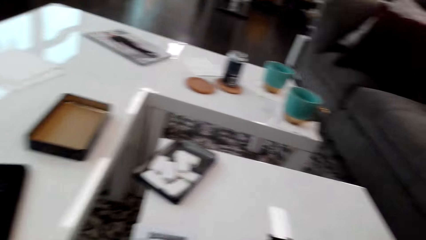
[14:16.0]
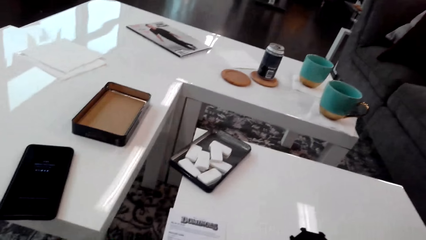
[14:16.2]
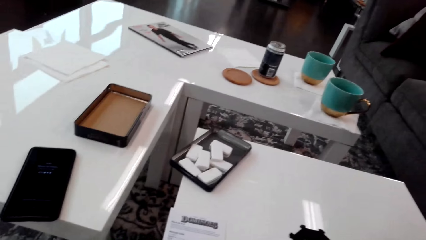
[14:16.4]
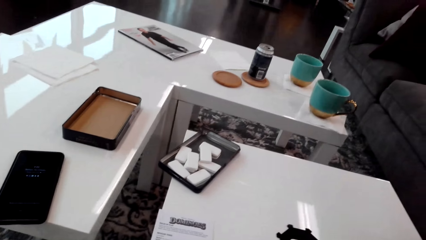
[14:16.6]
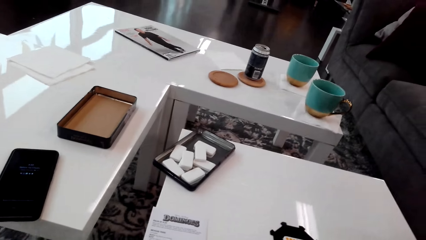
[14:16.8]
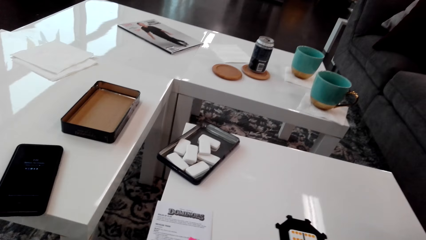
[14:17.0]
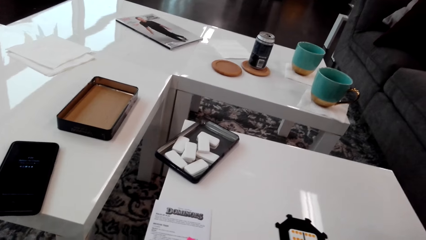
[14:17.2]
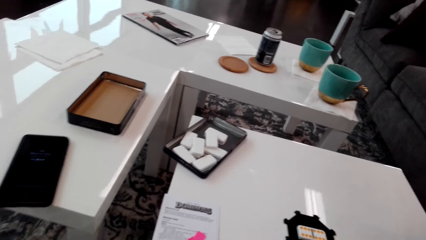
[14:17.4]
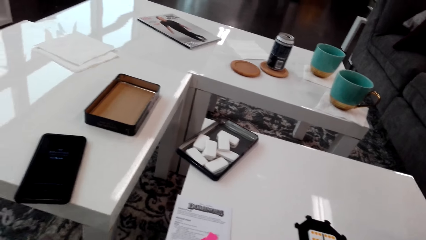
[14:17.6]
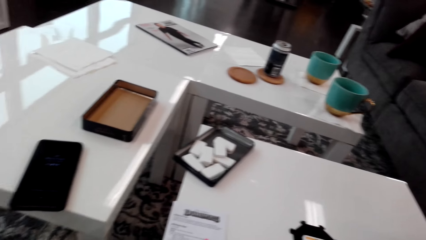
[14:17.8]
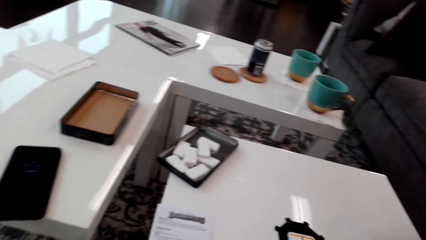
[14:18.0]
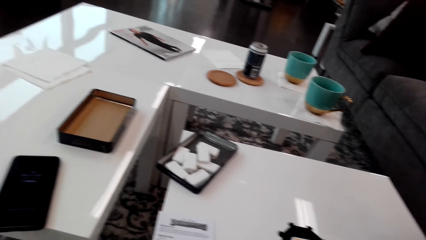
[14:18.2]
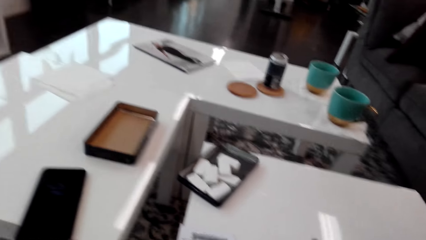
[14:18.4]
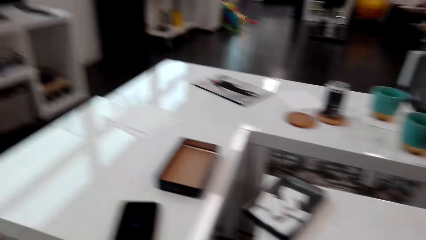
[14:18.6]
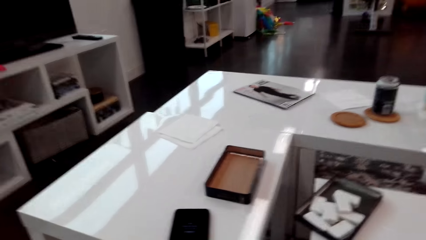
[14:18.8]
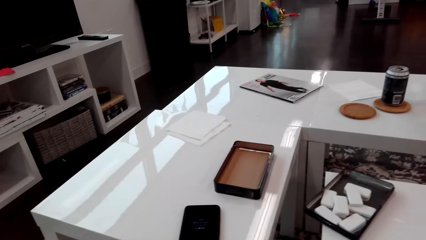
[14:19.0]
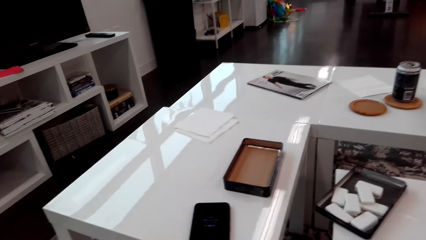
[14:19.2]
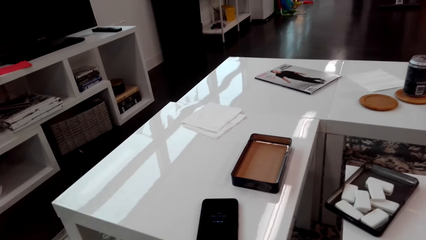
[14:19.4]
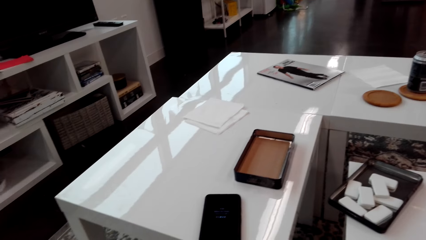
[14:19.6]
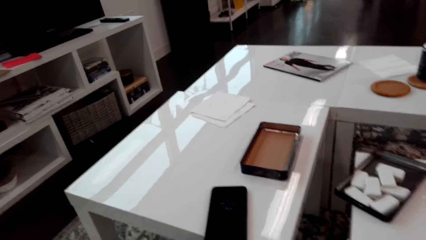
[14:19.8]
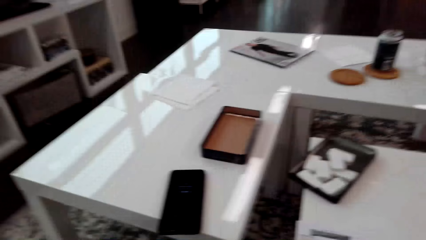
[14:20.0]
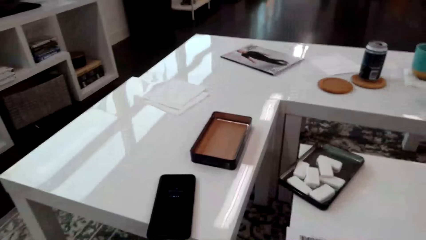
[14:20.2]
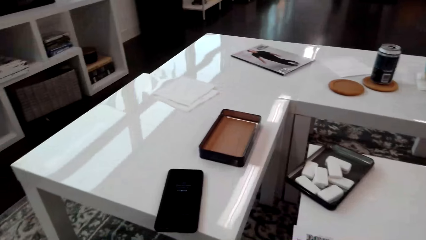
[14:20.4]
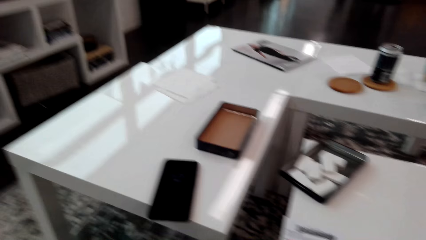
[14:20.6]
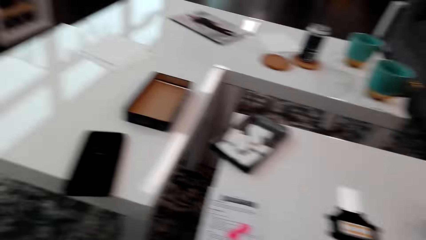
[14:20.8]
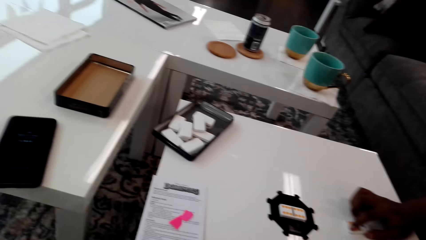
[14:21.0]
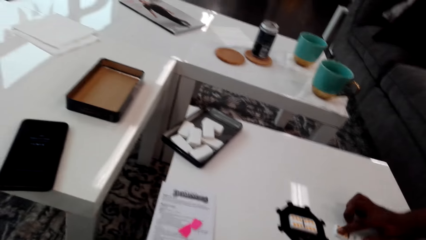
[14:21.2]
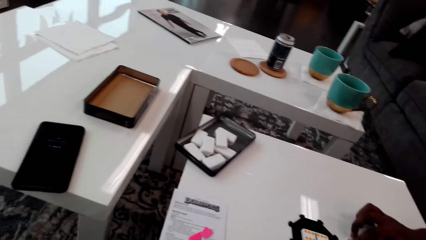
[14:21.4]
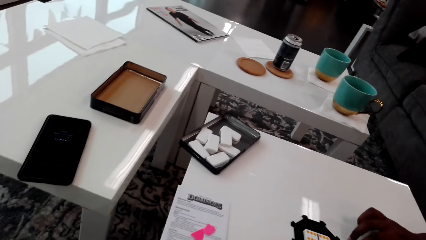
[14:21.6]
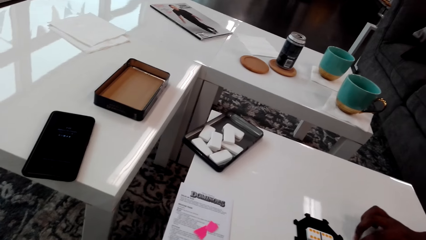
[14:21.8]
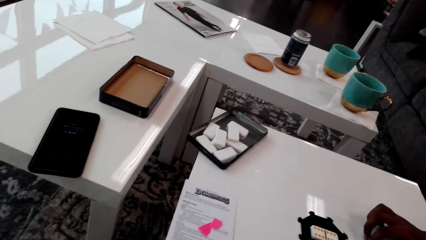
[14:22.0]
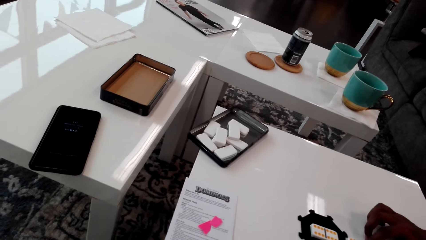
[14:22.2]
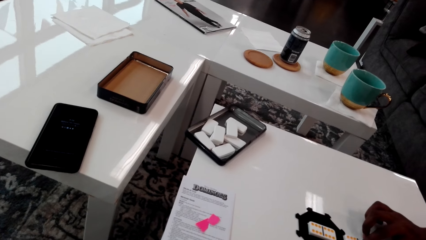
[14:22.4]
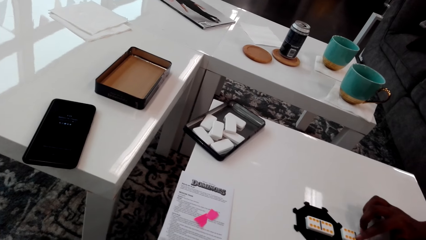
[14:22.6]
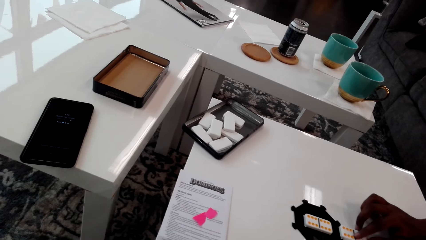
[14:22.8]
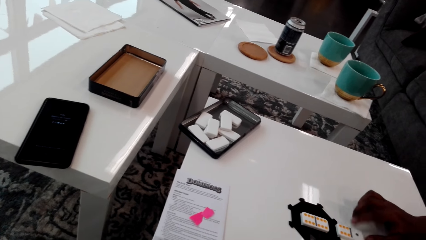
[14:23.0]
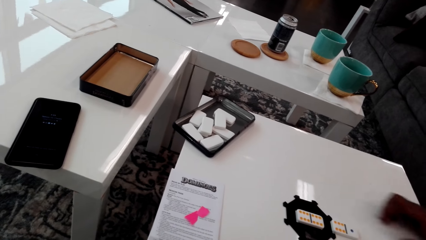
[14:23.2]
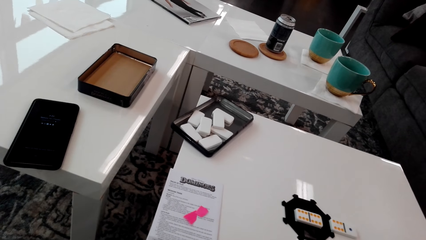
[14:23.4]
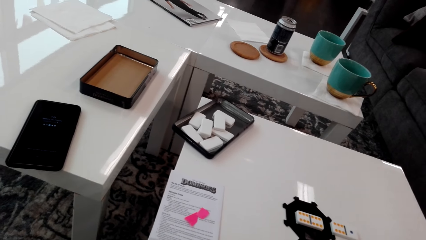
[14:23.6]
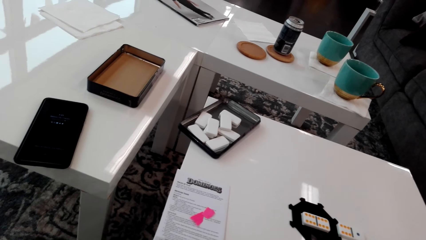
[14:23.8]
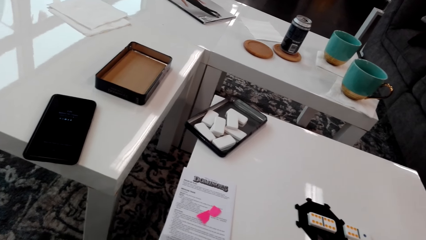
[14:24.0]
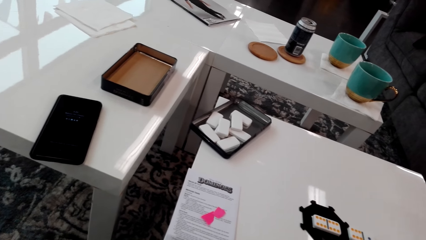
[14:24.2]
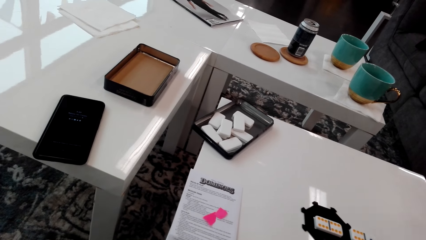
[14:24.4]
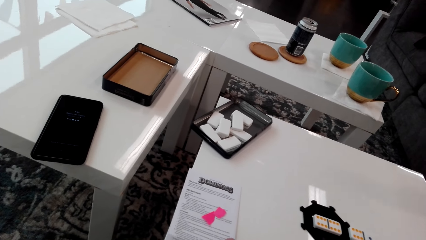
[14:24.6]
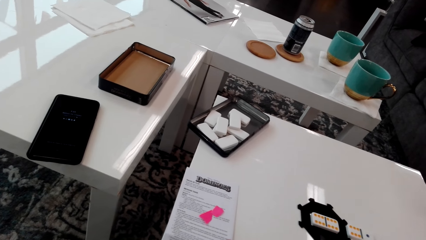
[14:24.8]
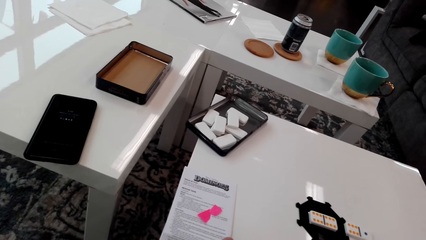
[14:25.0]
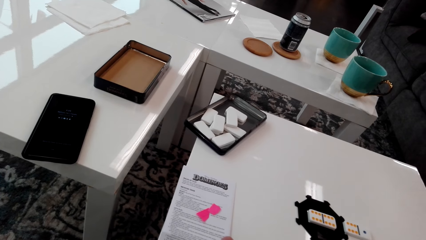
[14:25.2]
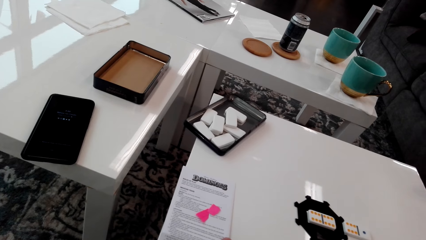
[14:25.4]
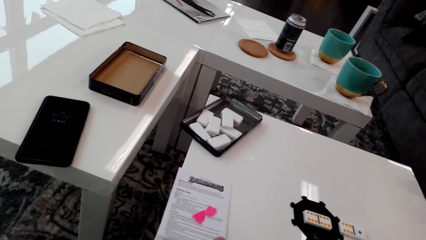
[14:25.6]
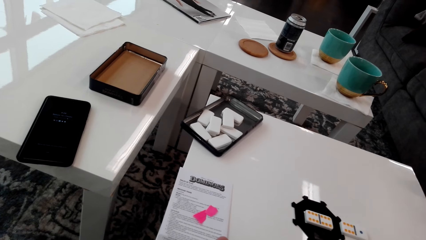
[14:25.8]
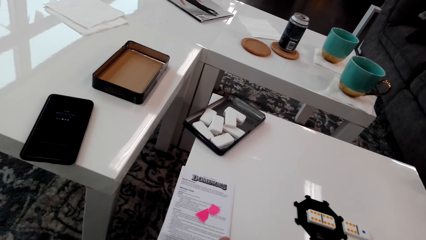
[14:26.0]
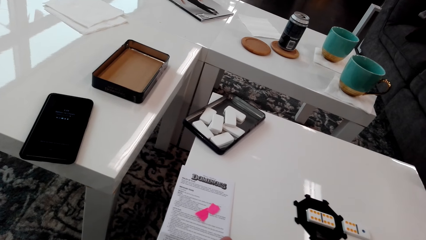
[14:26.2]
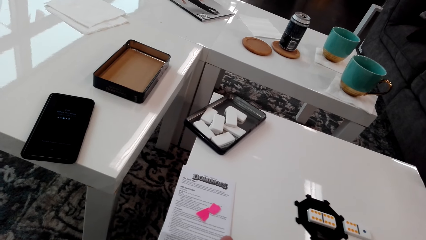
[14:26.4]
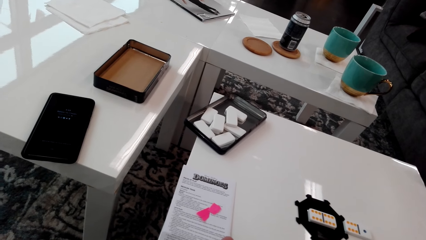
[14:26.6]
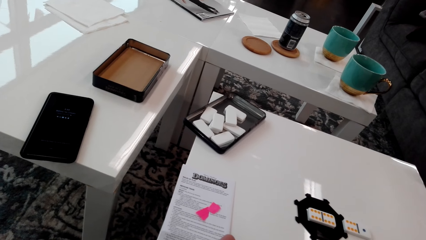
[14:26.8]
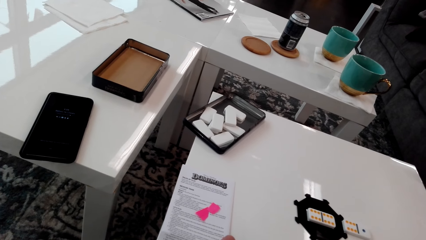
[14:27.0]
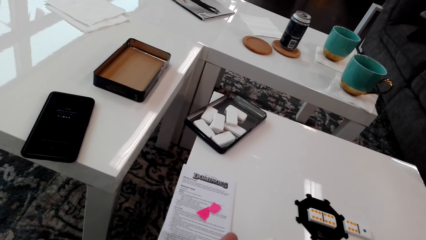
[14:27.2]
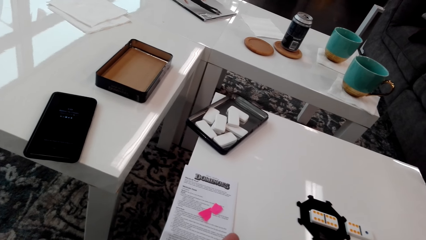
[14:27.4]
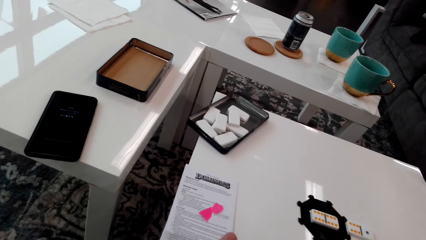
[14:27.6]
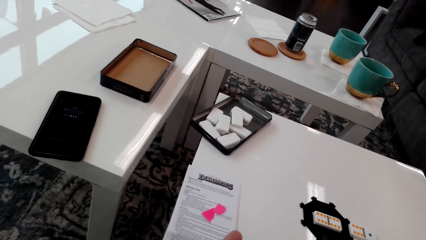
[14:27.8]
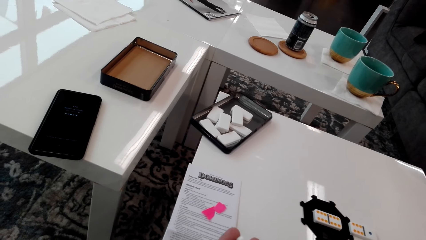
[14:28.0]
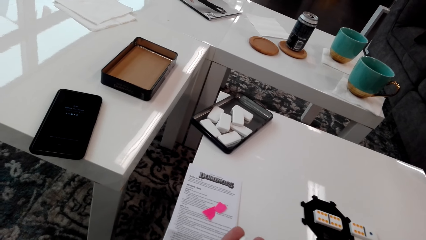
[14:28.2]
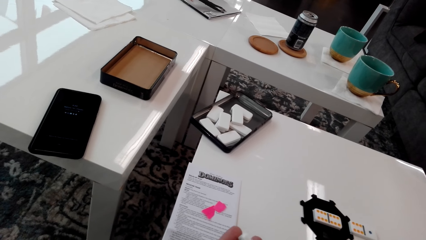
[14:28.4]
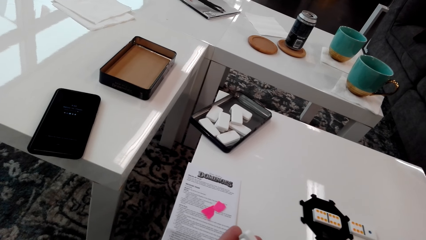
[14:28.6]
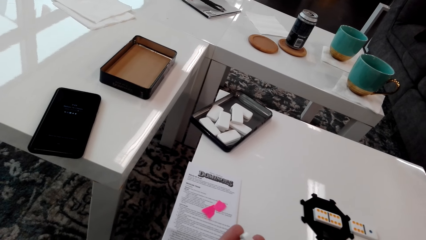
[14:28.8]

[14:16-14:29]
The camera wearer looks around. A man puts the dominoes on the table. He picks dice. The camera wearer looks around.

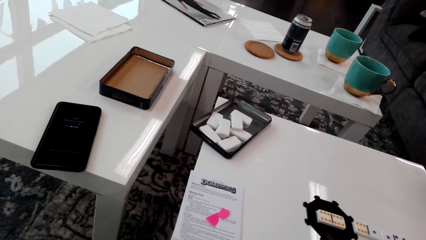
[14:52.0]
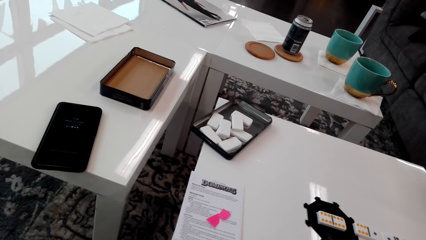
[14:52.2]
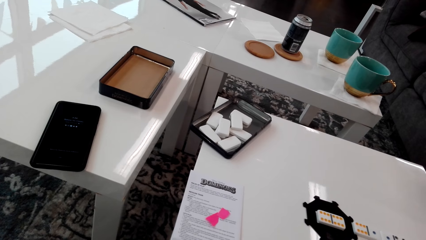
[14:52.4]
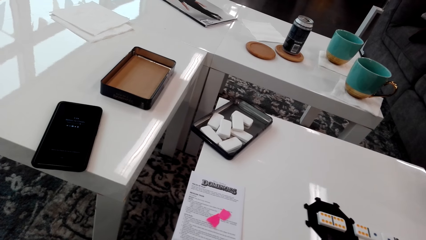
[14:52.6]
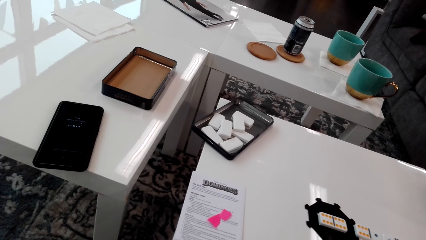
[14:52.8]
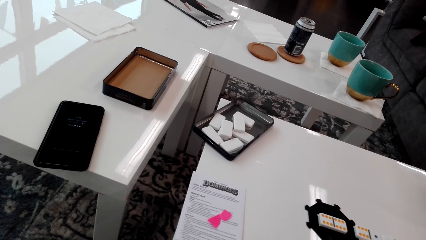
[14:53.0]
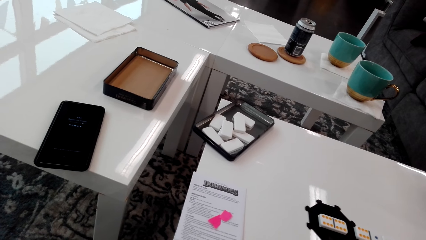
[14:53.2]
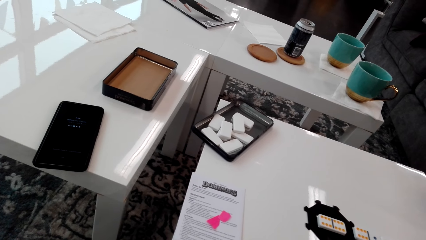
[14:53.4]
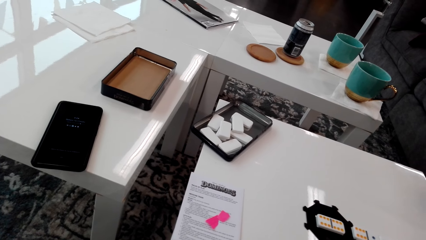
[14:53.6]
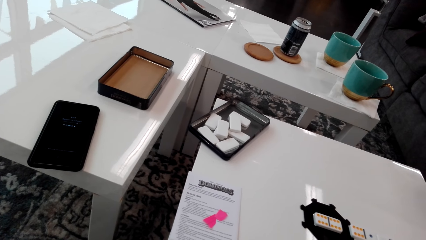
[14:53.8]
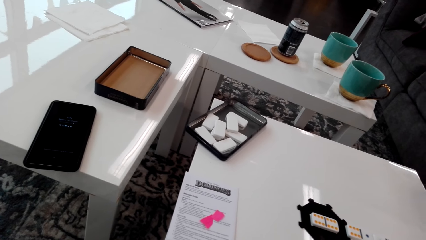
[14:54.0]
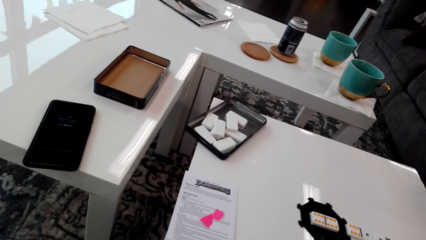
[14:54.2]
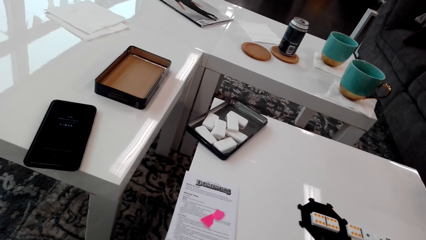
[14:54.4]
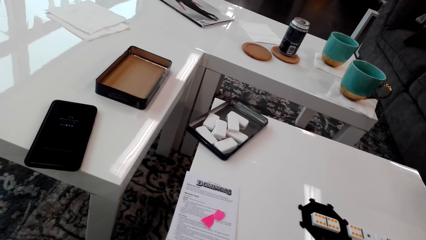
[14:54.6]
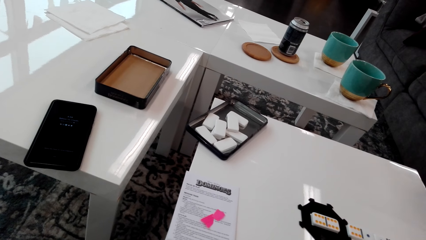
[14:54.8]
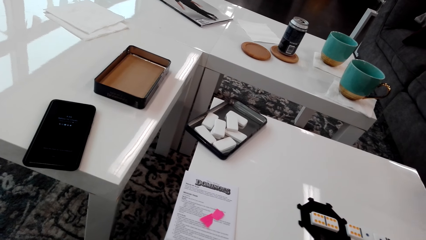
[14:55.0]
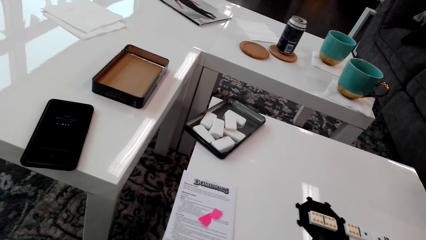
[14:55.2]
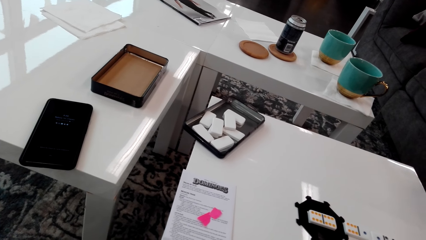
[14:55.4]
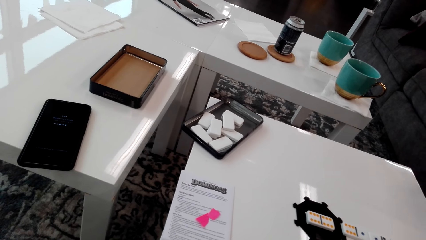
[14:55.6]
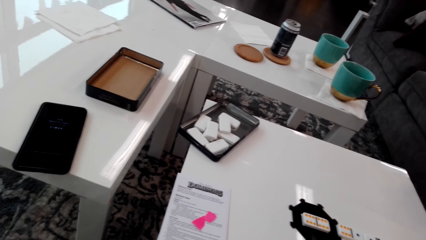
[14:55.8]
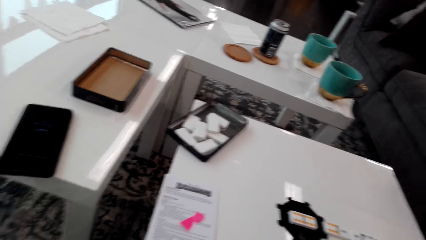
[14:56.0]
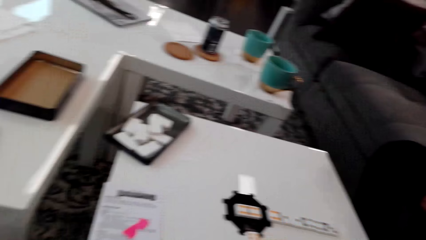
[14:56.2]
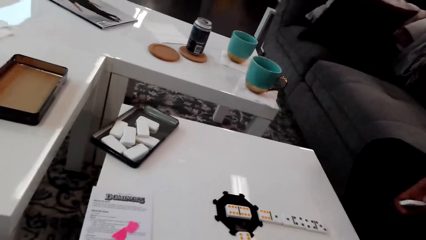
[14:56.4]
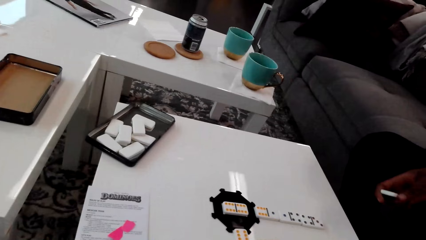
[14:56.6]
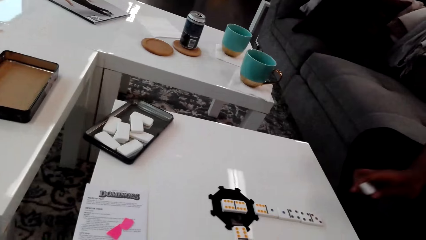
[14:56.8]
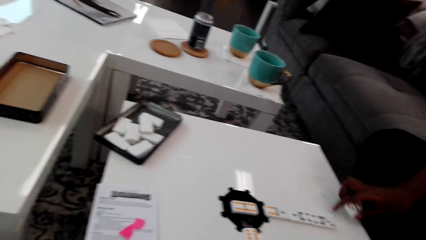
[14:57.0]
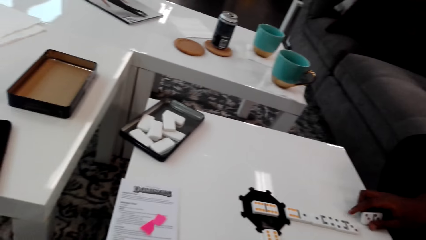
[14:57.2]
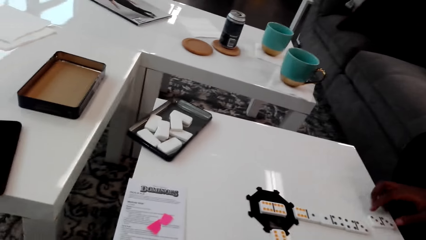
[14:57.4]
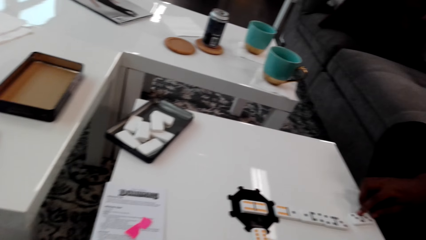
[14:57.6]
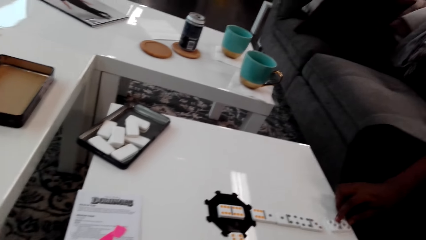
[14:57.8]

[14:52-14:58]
The camera wearer stares around. A man arranges the dominoes on the table. He places the dice down.
